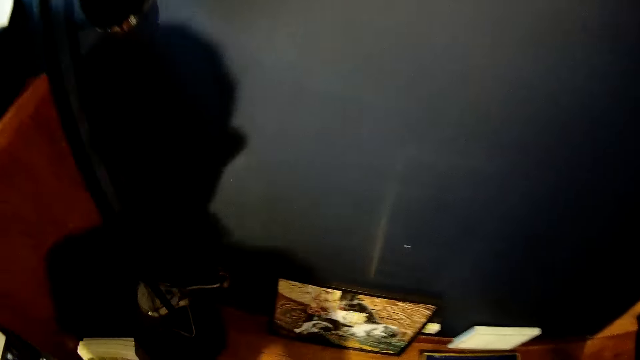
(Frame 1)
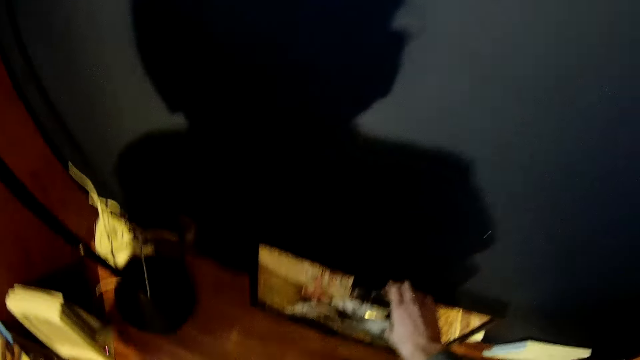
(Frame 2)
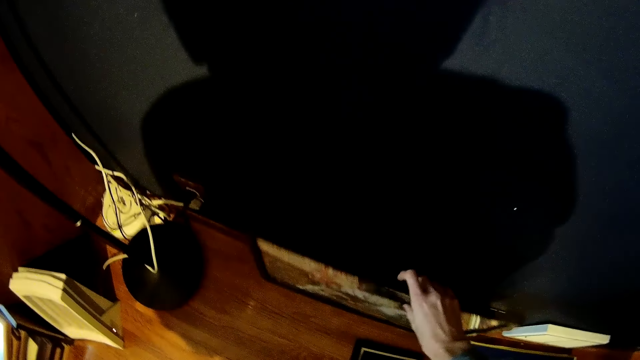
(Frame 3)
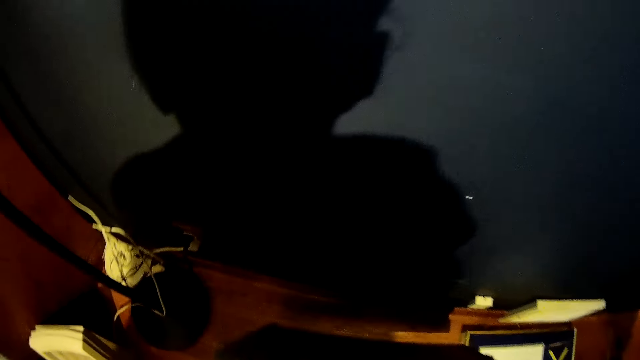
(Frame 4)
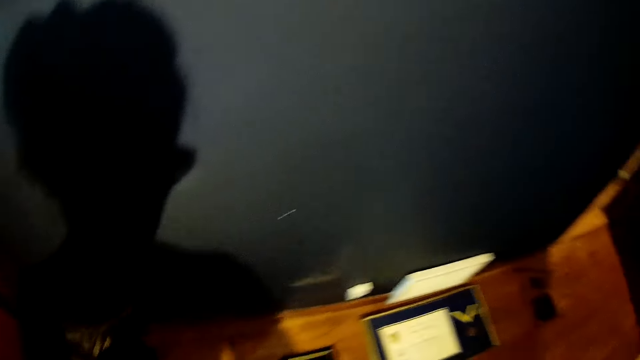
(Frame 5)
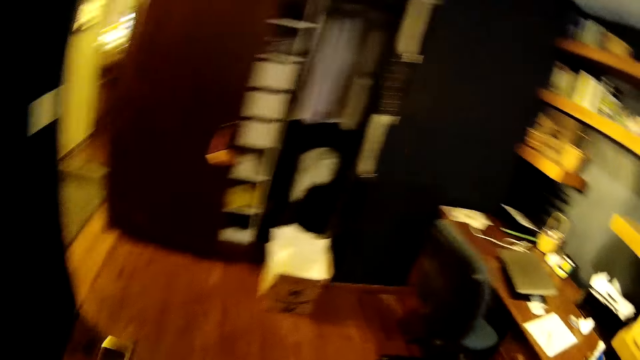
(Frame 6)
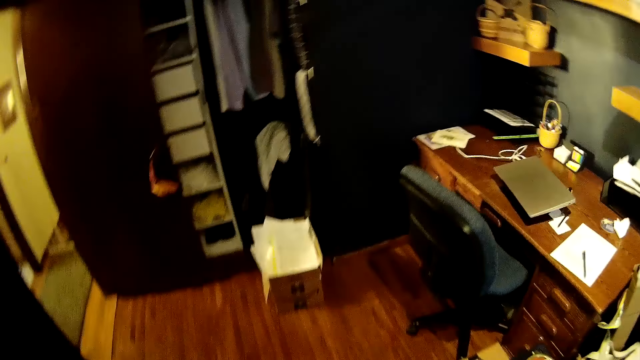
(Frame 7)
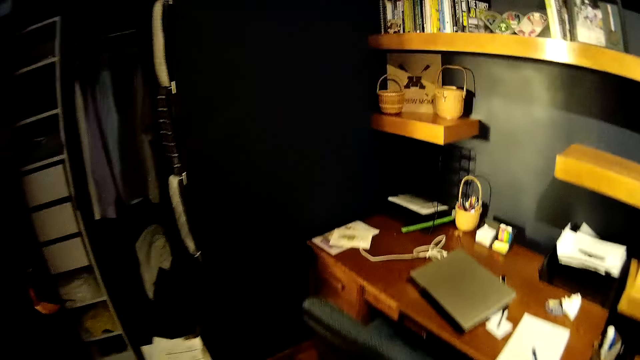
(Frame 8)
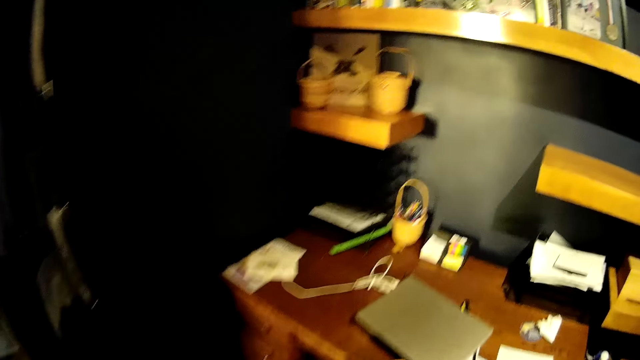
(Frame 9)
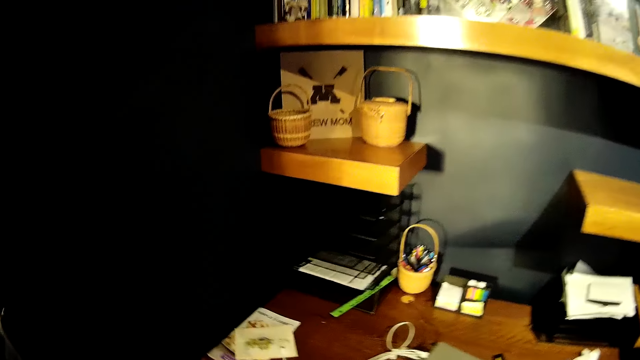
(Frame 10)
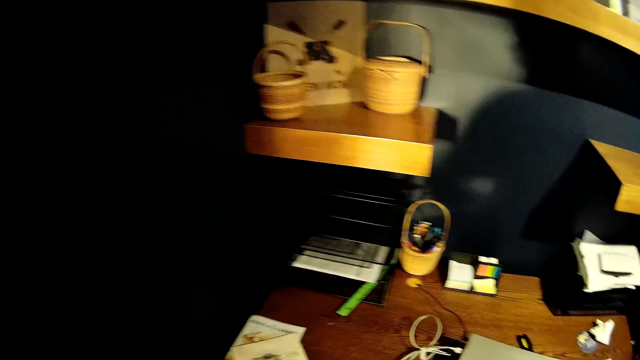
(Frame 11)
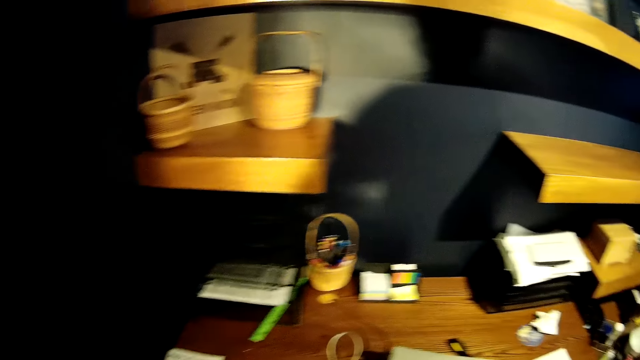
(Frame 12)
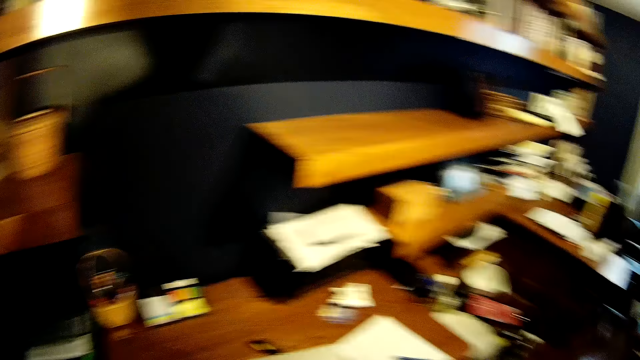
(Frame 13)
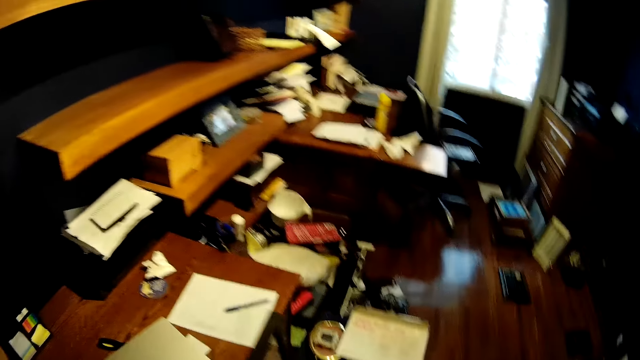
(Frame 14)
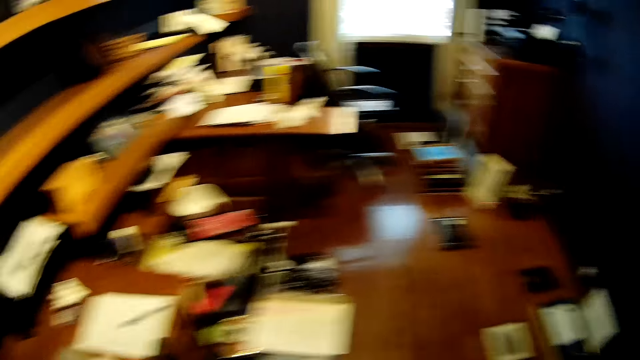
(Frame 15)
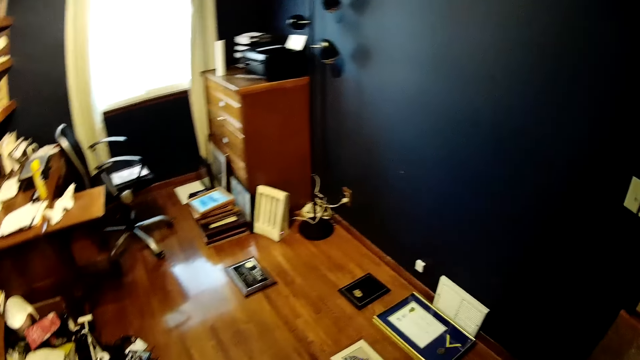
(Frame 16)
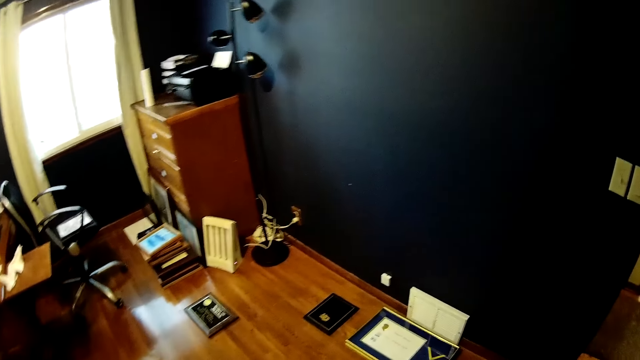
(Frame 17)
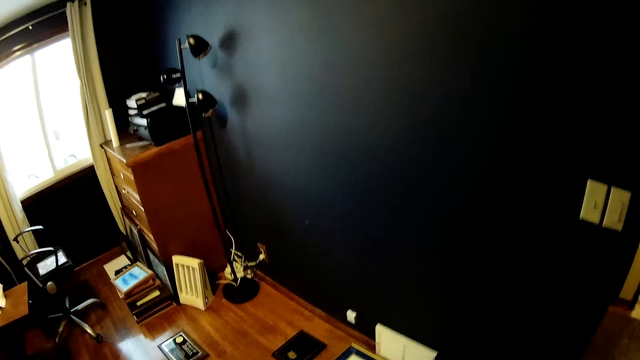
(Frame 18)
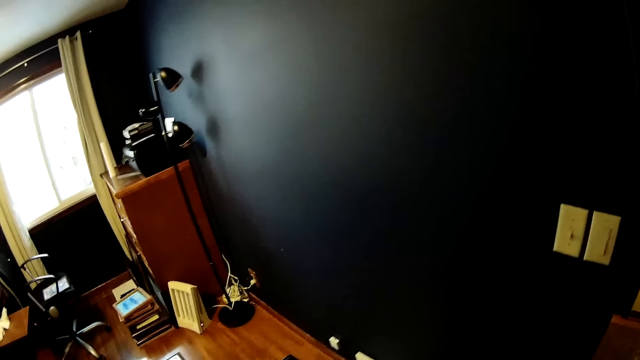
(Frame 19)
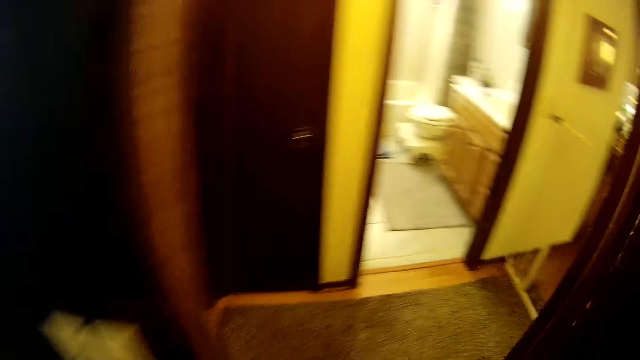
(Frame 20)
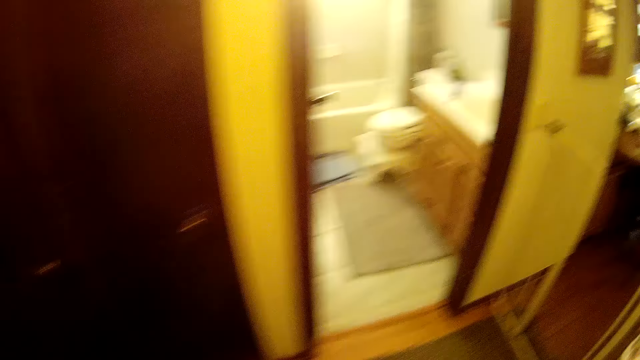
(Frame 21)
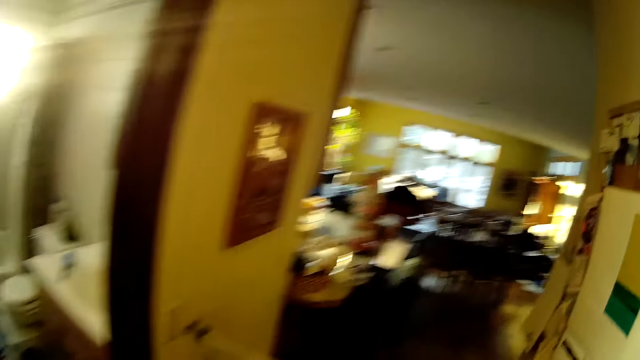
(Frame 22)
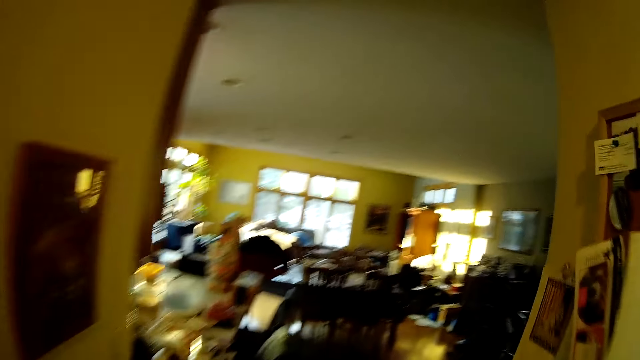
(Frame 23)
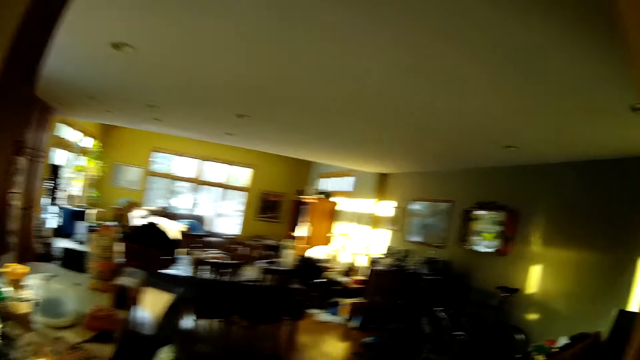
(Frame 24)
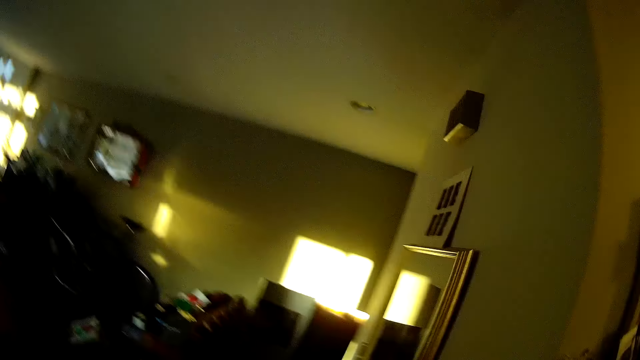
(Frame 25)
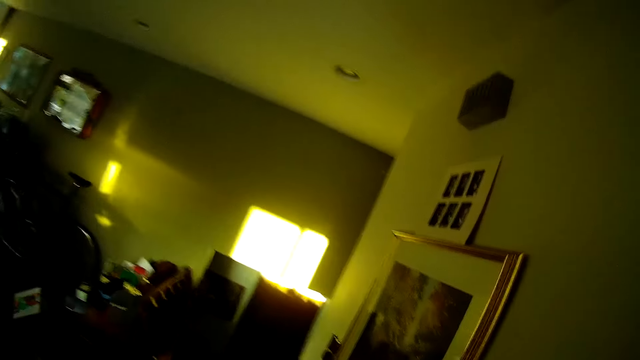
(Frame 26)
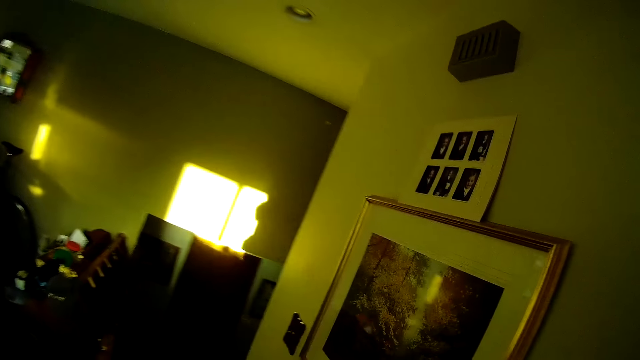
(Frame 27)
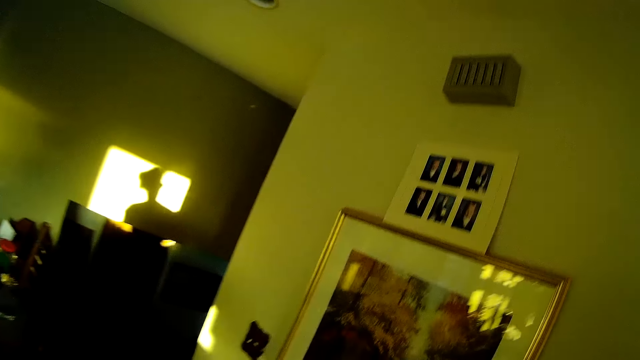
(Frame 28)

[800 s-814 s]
The camera wearer picks up a picture frame on the floor. They drop the picture frame on a table. They walk around the house.

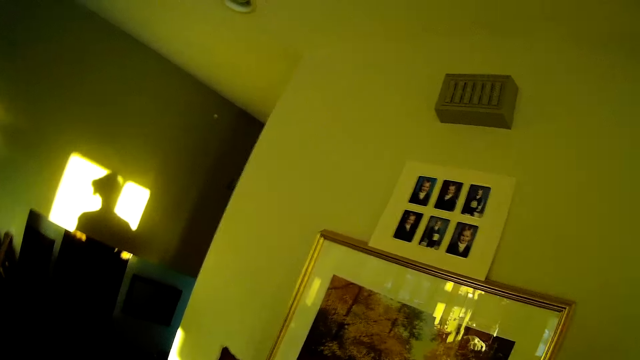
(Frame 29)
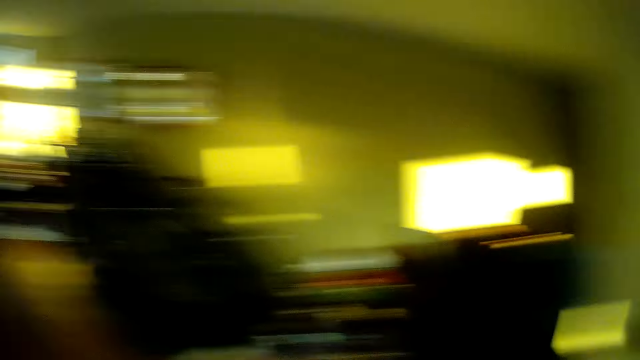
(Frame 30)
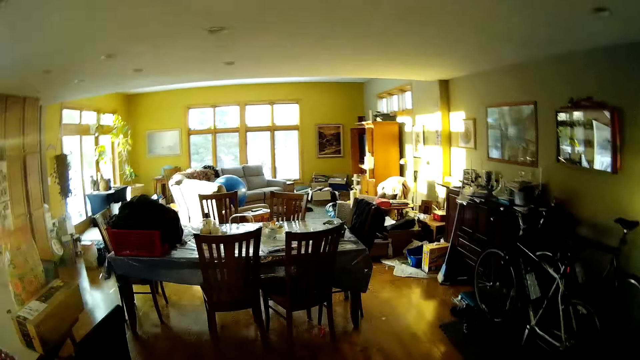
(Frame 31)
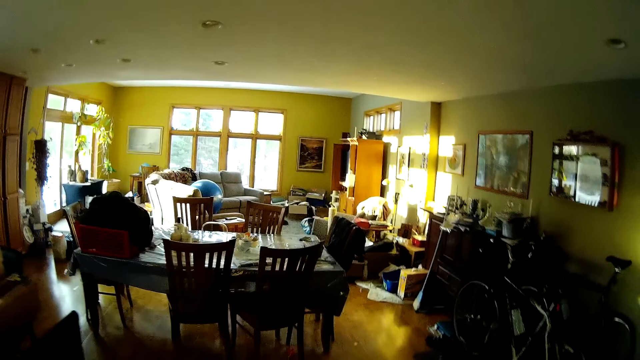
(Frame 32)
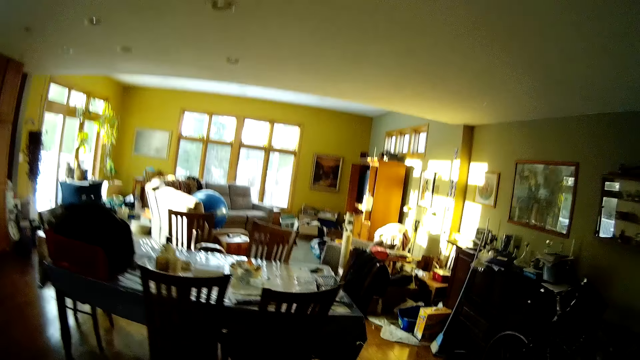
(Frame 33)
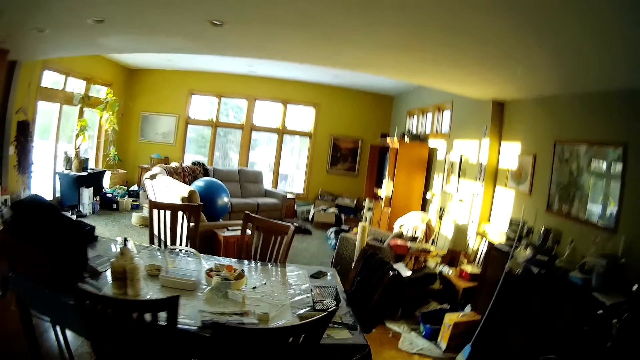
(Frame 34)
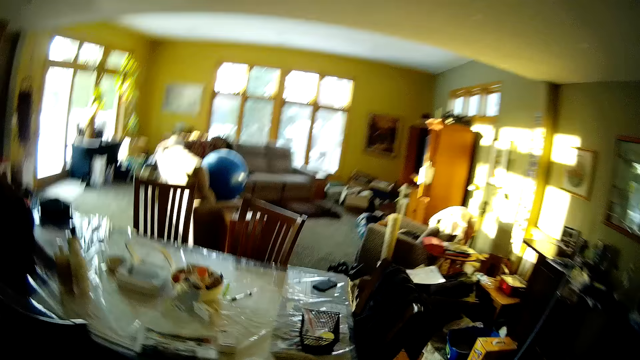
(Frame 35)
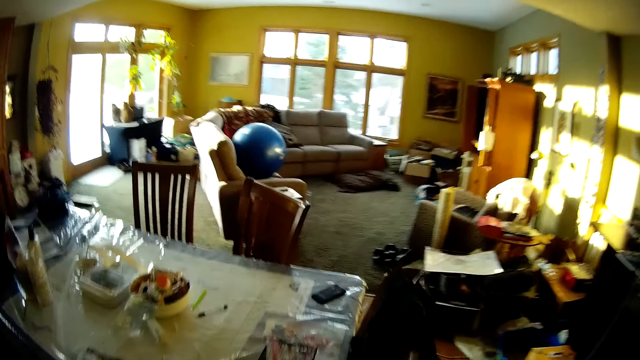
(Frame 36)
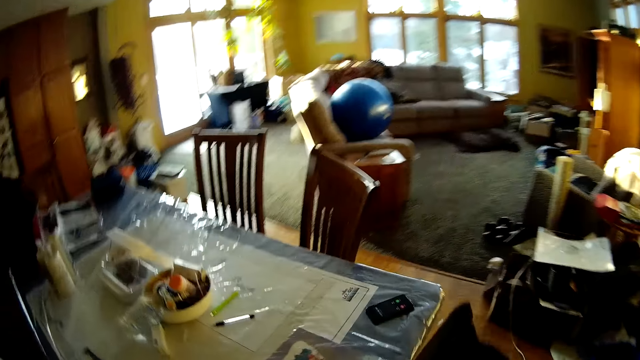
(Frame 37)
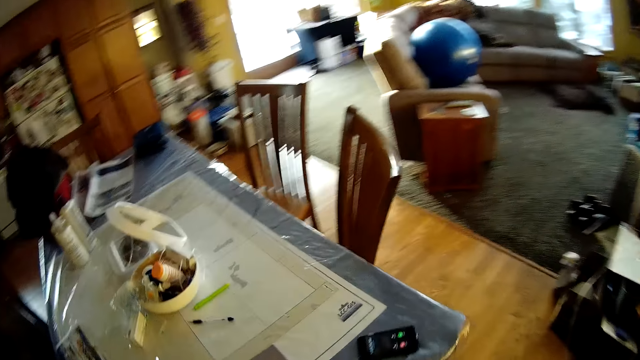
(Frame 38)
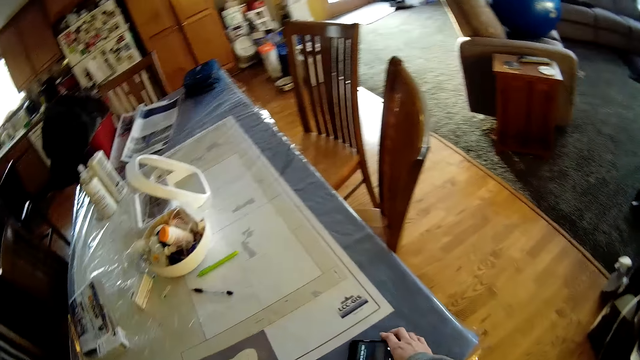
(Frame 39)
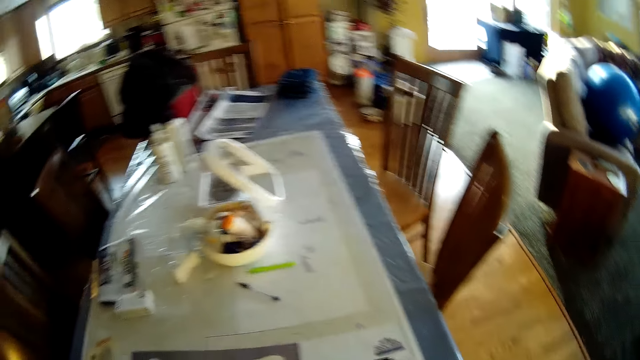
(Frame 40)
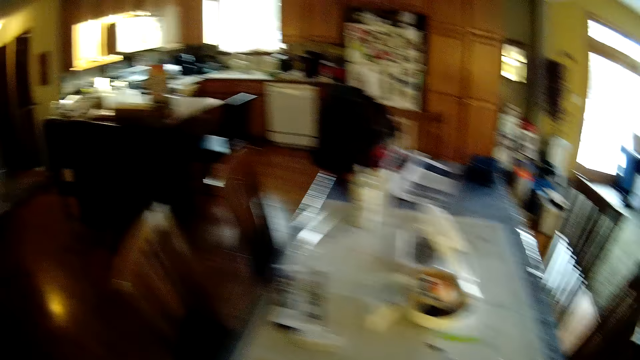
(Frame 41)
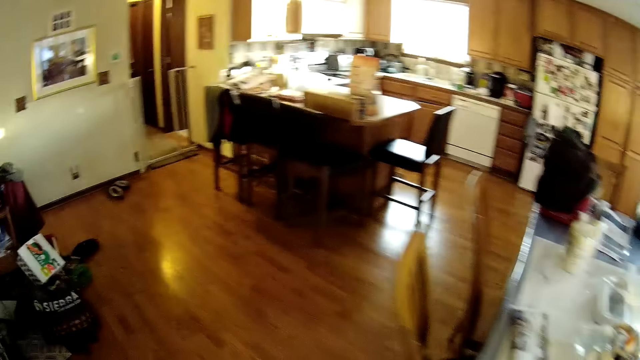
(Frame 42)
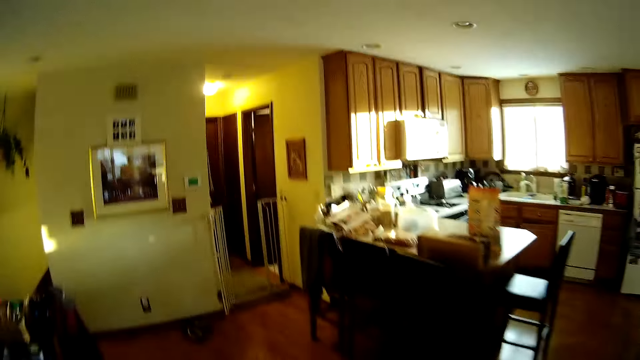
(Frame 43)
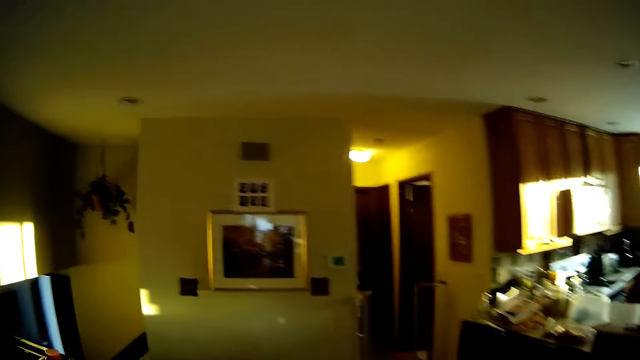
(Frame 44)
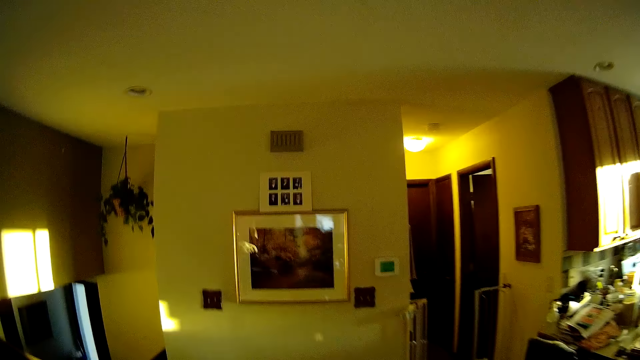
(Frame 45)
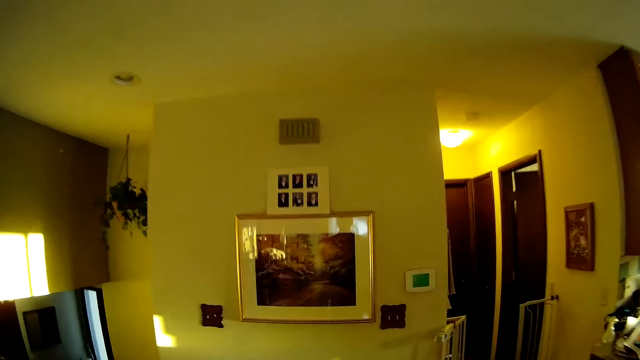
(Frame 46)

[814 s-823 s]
The camera wearer looks at the dining room. They walk towards the living room.
